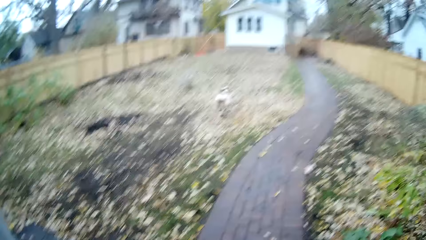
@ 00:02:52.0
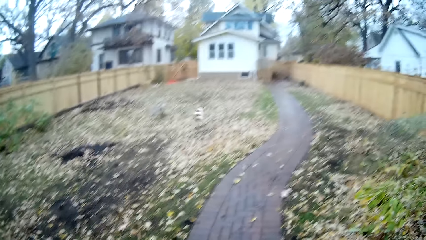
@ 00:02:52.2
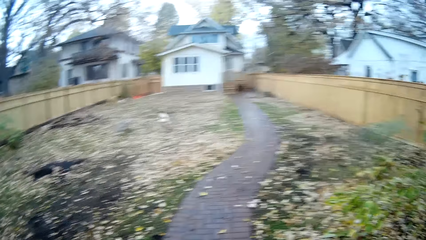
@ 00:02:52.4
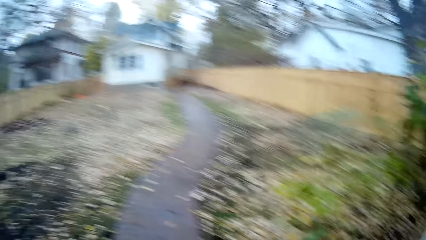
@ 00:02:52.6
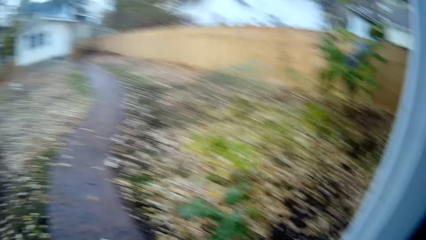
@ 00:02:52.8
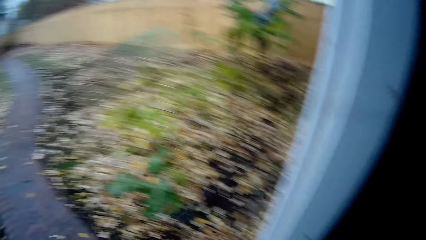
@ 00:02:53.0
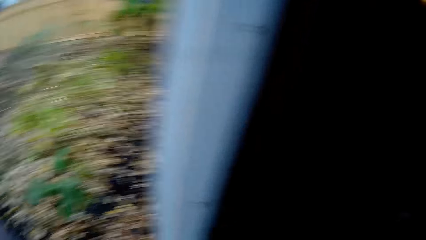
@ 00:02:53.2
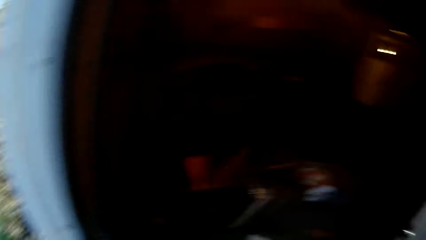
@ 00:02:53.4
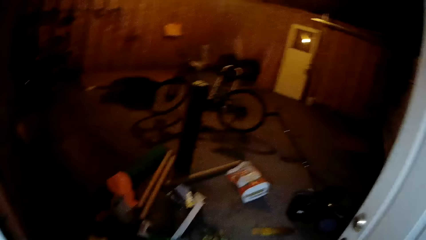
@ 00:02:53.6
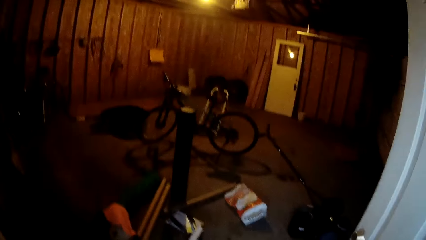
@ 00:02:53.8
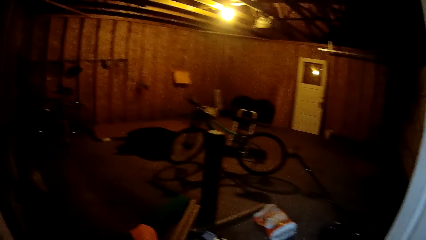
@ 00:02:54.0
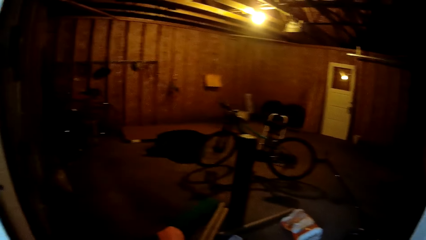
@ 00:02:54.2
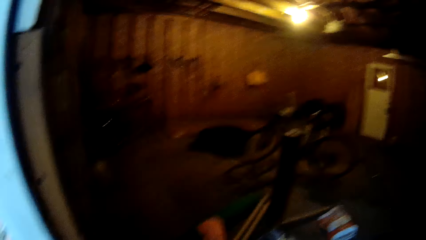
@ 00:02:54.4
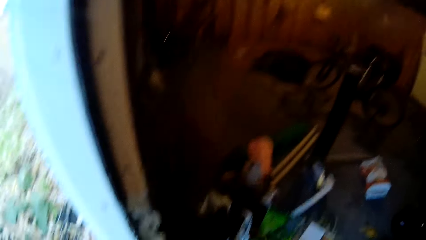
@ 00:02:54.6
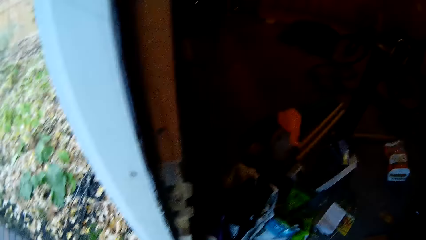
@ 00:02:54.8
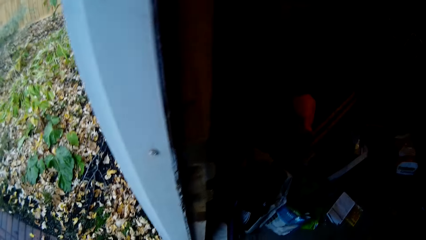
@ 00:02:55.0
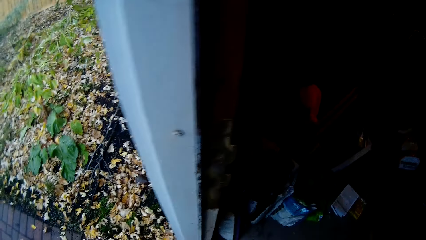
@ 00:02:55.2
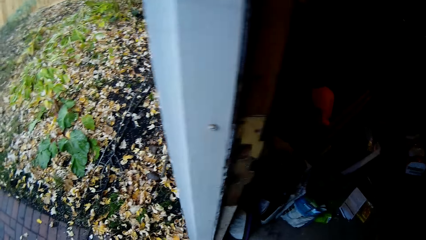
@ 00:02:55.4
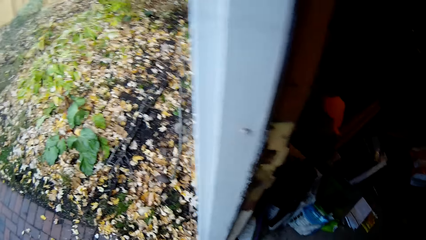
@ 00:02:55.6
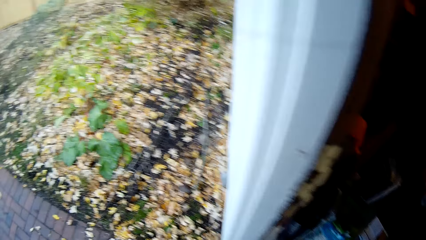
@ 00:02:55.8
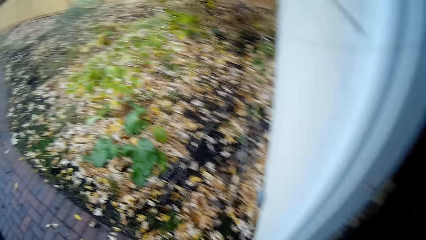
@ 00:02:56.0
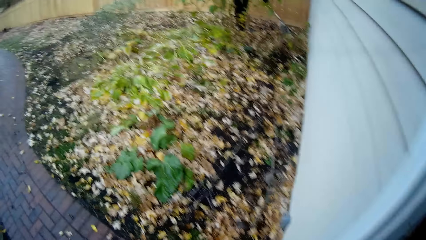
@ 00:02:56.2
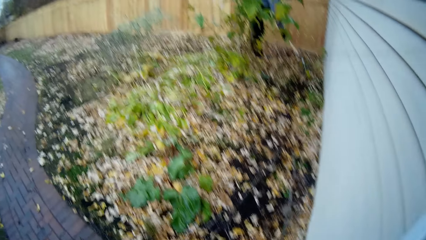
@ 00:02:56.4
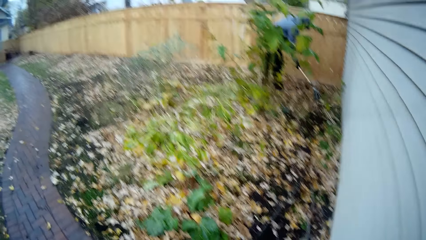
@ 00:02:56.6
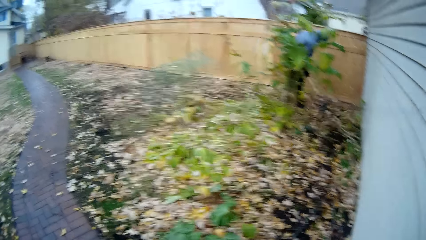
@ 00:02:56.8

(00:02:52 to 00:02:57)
A dog runs around the lawn.

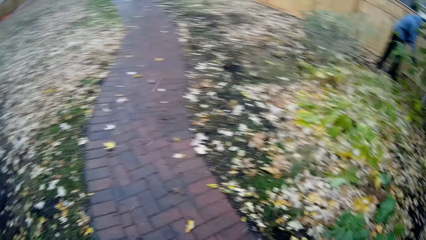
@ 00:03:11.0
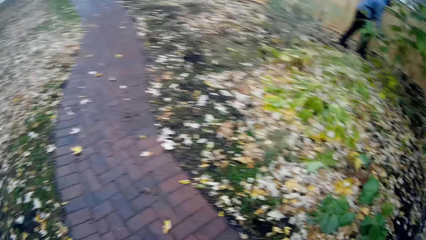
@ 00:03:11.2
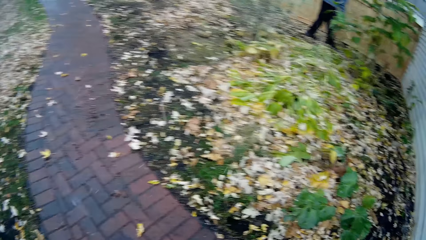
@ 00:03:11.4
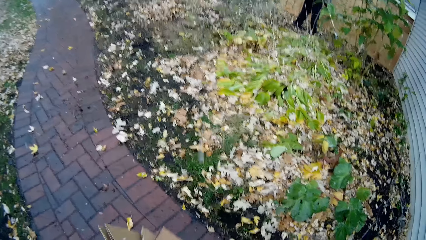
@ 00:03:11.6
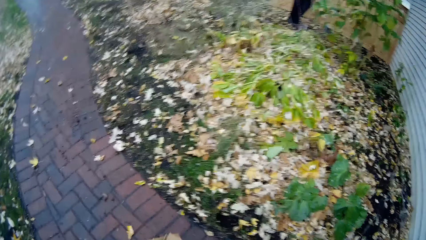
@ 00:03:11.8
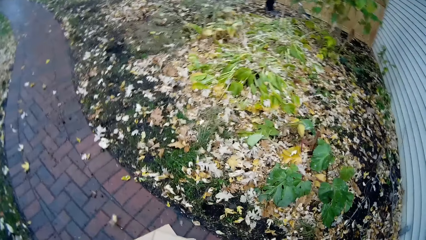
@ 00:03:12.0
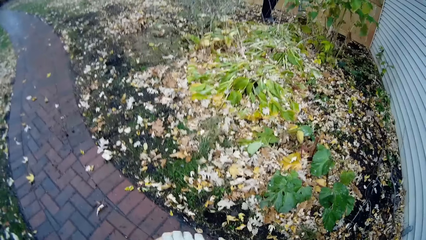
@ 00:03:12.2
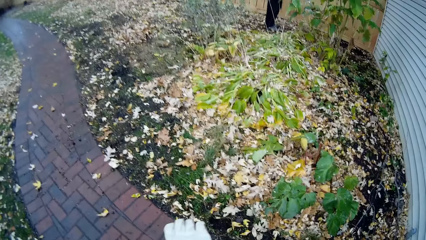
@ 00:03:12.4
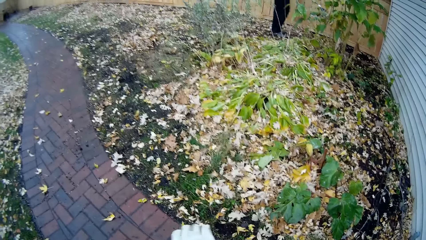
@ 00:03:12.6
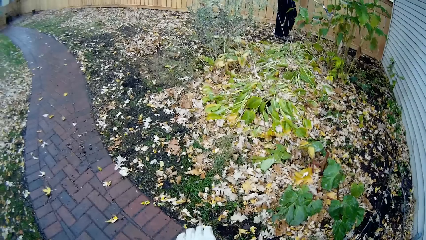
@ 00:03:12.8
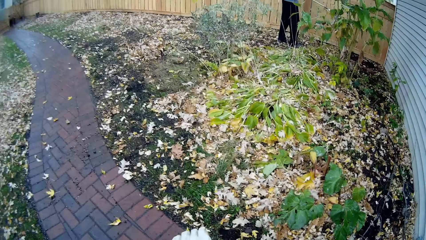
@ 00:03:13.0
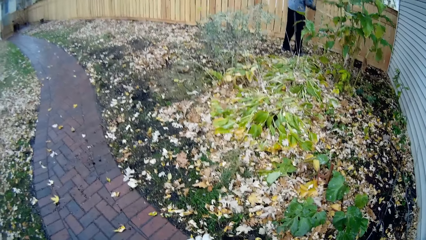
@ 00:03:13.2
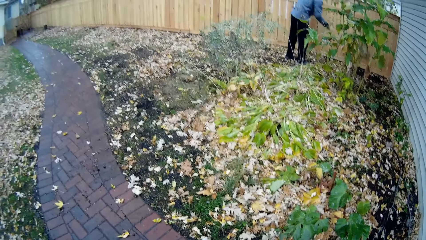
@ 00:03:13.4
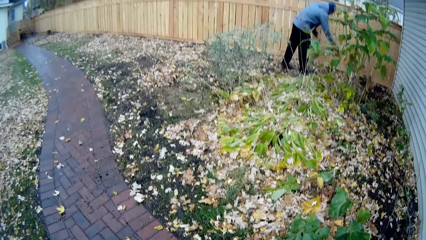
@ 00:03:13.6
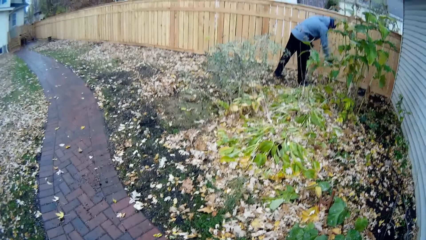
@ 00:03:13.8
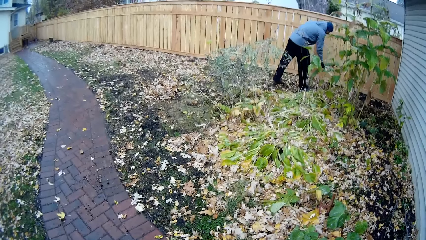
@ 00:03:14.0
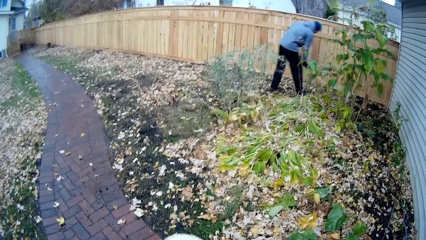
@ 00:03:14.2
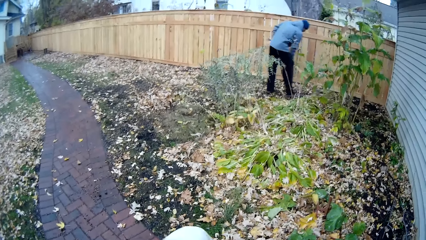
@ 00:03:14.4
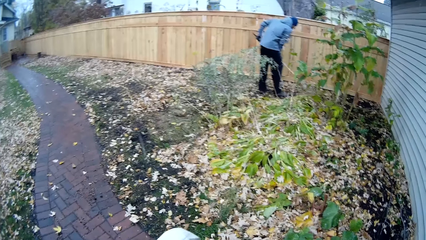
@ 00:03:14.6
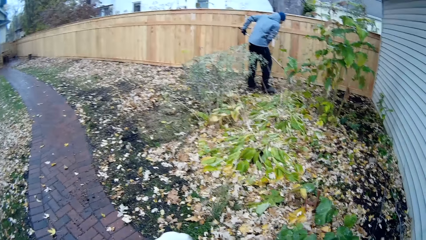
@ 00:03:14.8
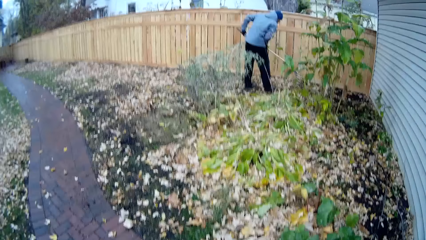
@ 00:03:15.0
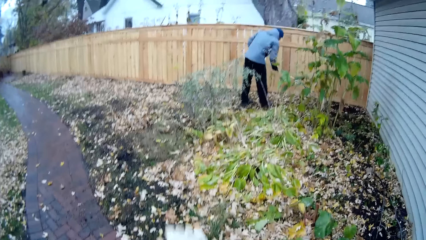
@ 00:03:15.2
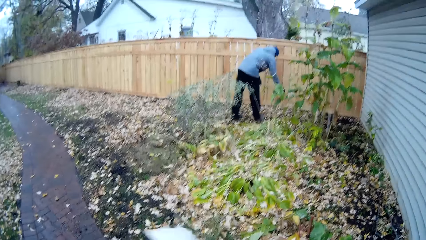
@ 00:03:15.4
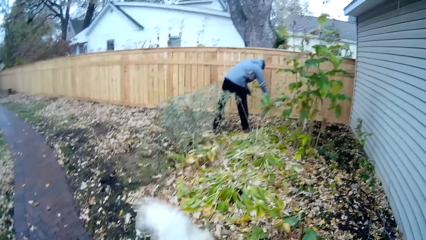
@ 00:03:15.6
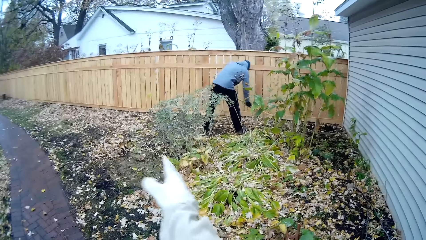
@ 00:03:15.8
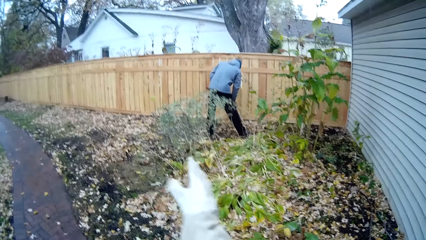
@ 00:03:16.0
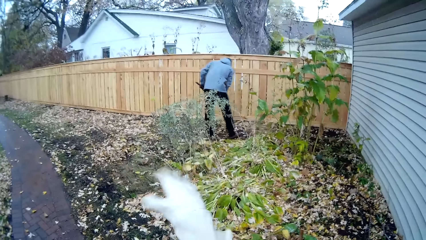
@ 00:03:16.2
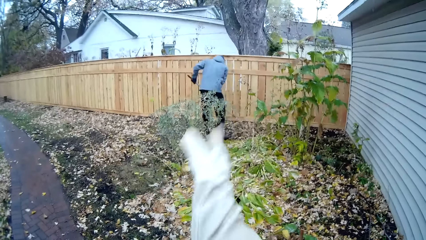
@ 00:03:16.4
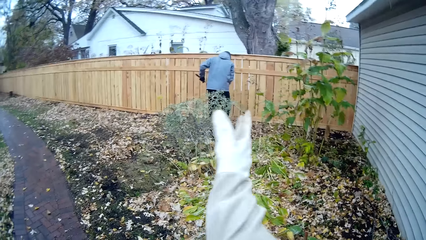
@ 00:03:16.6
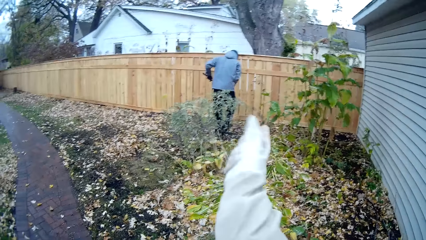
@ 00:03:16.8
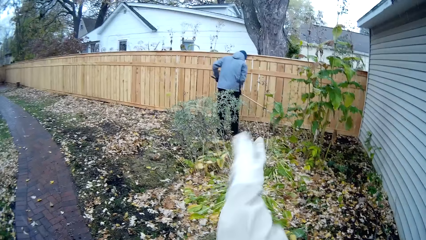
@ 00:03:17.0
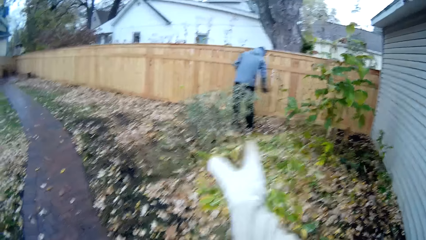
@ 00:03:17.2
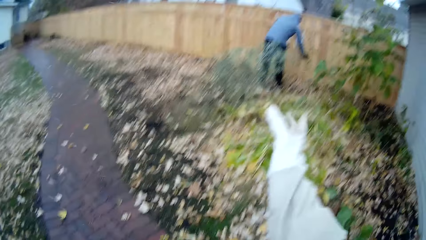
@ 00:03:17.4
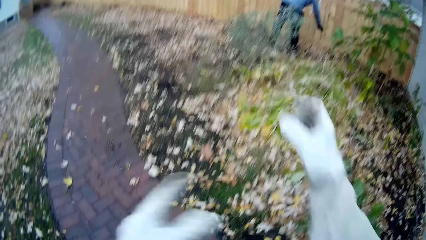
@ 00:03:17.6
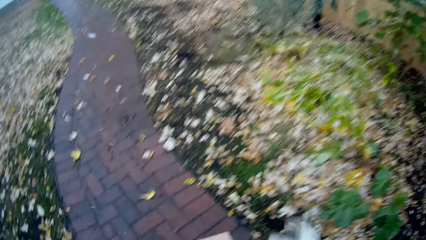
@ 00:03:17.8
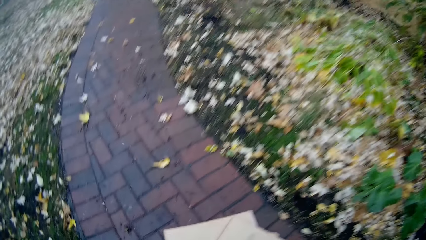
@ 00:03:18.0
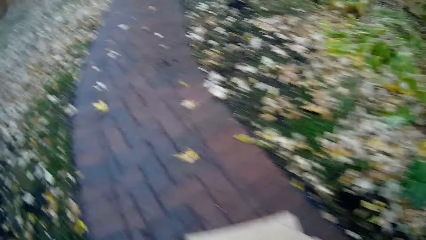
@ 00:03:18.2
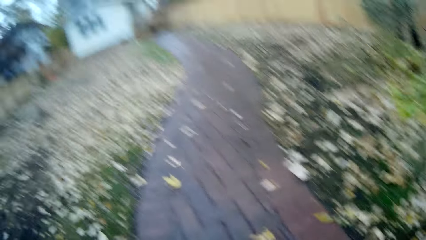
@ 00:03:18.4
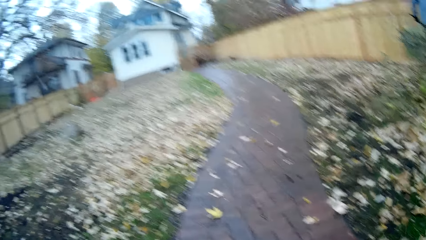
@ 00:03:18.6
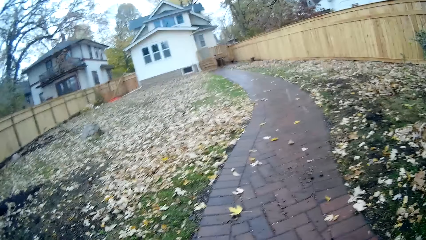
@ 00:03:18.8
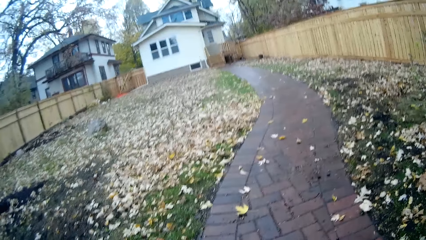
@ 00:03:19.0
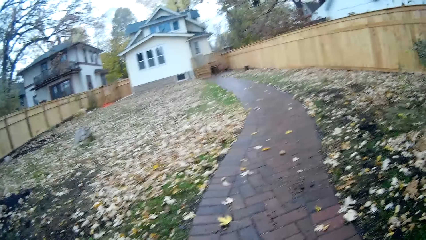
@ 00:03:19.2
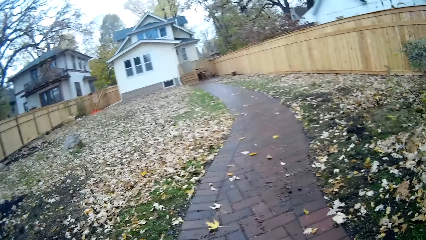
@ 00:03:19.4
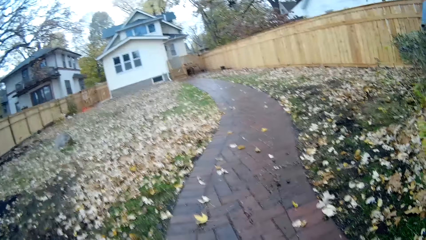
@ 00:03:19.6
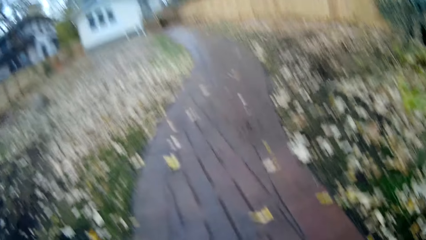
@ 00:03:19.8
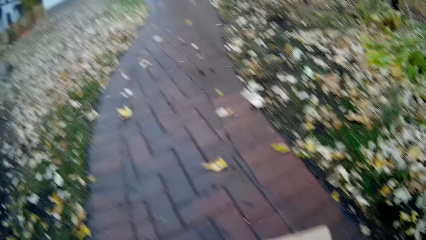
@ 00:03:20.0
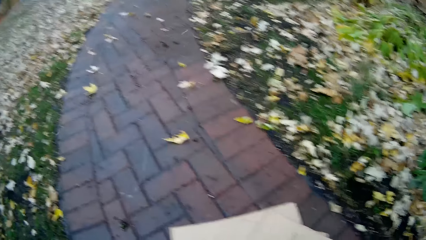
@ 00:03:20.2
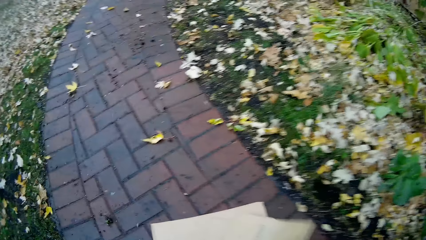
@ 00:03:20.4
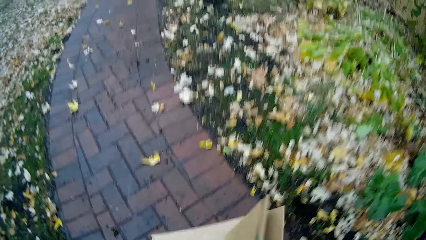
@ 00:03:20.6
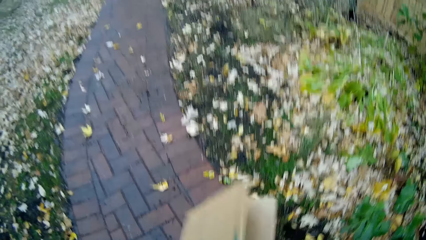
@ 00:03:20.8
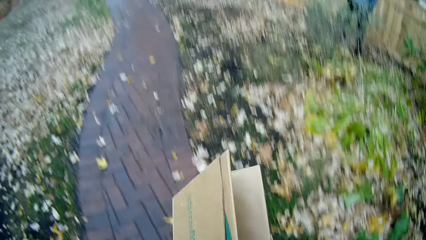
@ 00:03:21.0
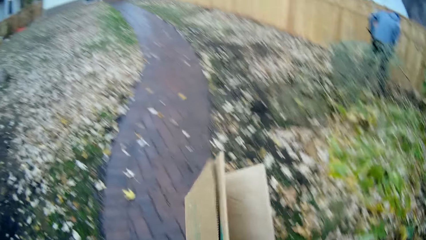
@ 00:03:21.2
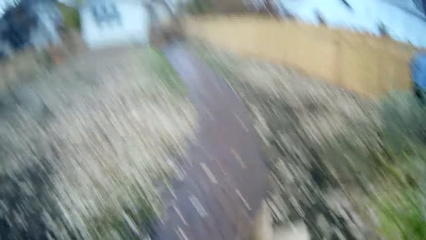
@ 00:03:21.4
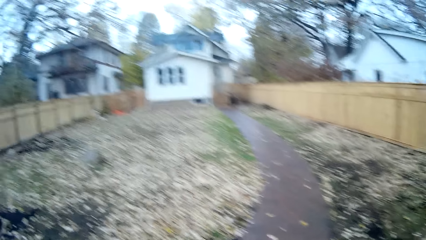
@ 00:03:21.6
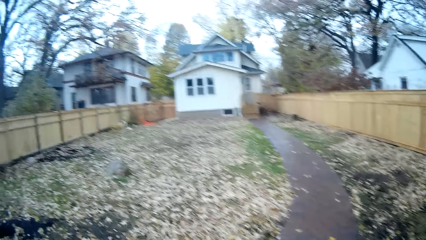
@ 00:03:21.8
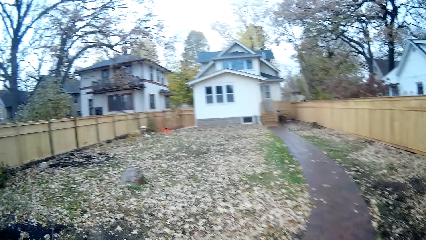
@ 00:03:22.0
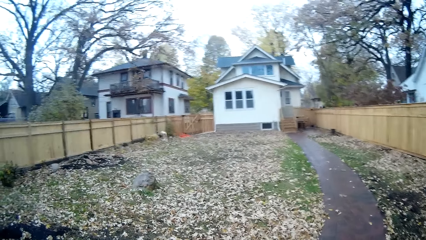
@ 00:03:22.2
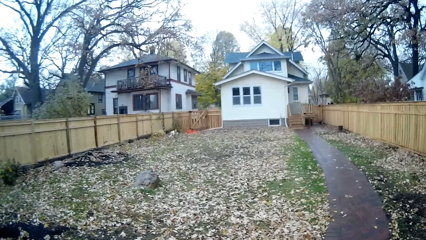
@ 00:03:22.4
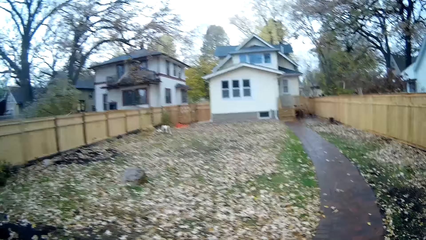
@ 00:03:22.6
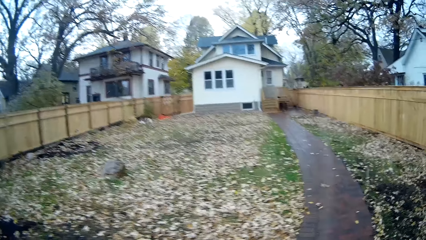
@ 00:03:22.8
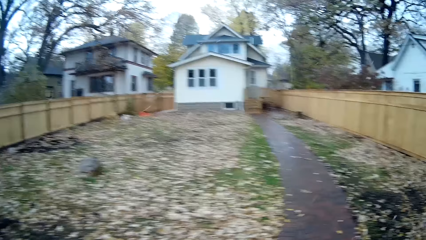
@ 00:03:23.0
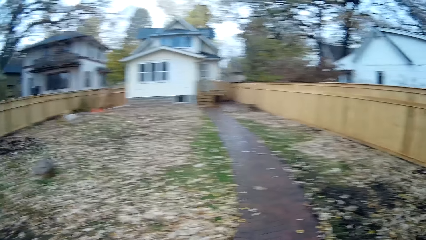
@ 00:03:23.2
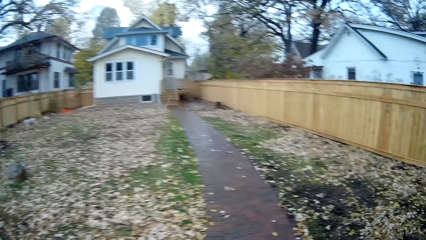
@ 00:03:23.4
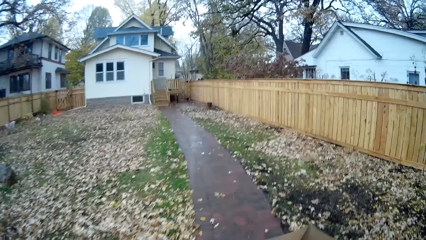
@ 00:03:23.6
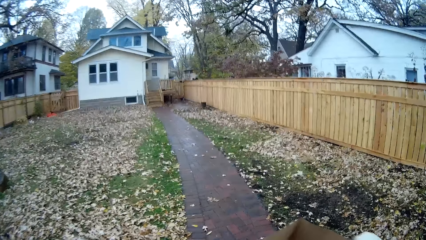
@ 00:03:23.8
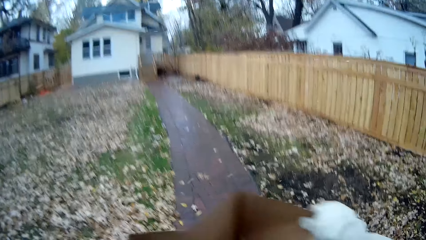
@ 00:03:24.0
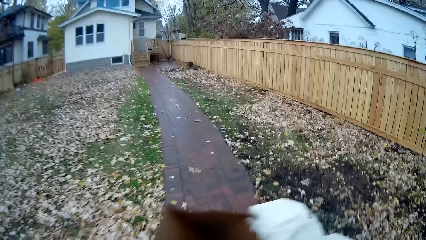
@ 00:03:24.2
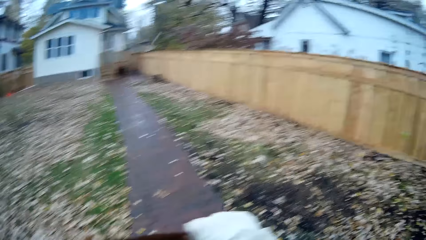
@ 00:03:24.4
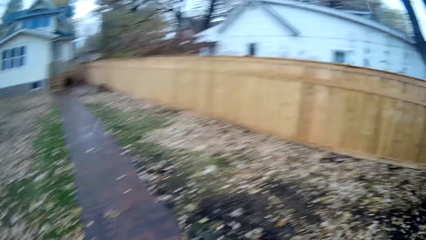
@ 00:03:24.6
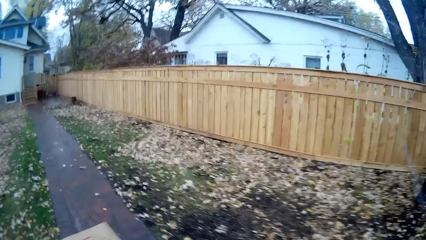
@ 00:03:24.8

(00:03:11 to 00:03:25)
A man rakes some leaves in the lawn. The man digs the garden. The camera wearer gestures to the man. He picks up the bag with his right hand and walks towards the house.
